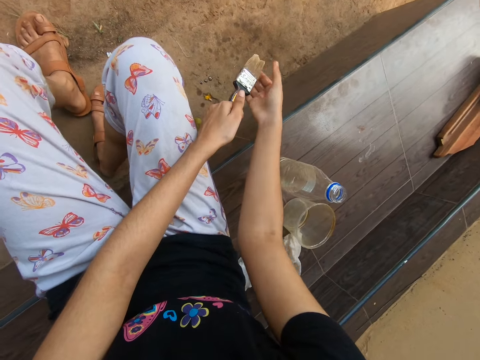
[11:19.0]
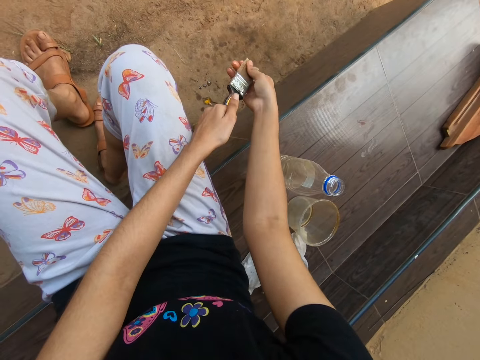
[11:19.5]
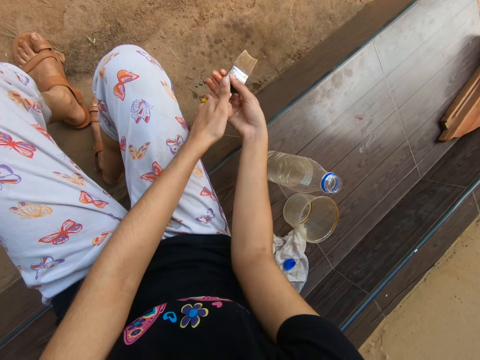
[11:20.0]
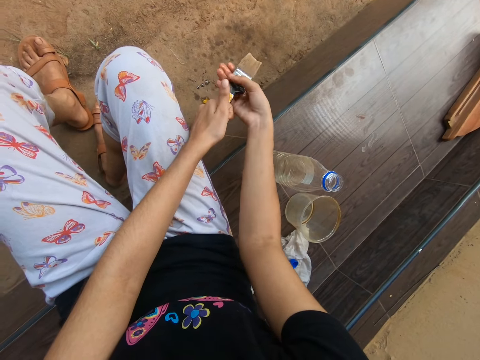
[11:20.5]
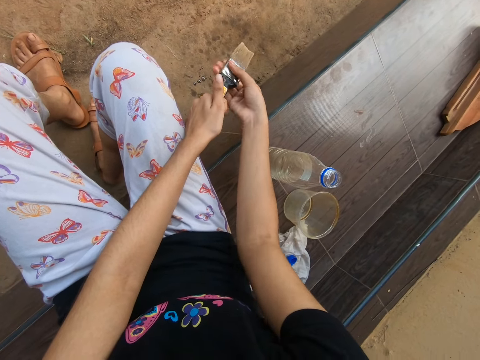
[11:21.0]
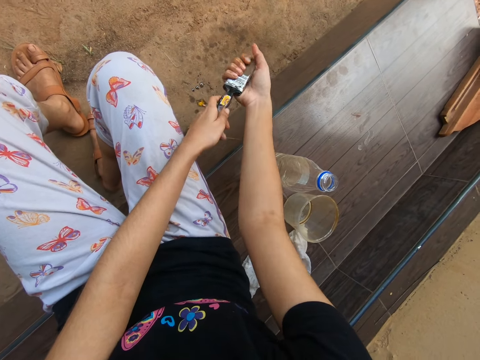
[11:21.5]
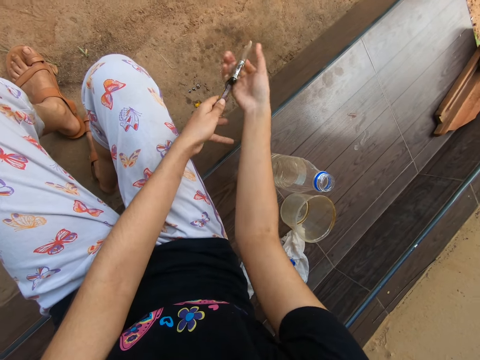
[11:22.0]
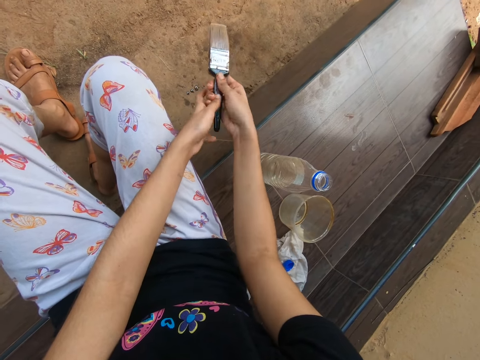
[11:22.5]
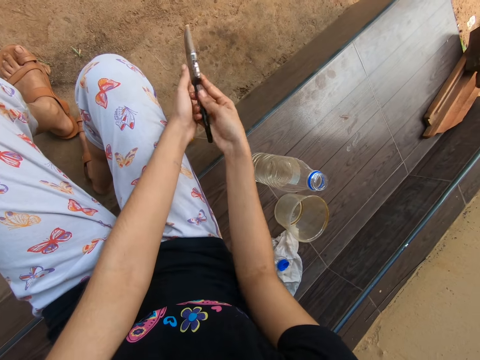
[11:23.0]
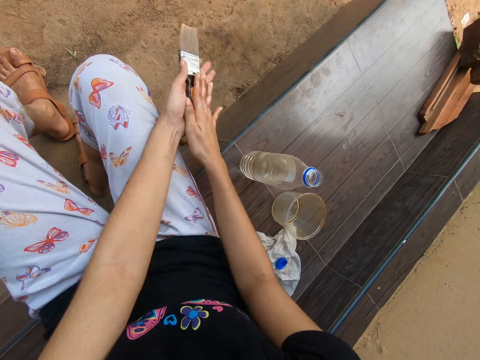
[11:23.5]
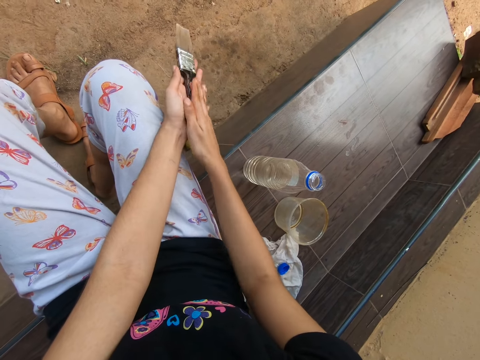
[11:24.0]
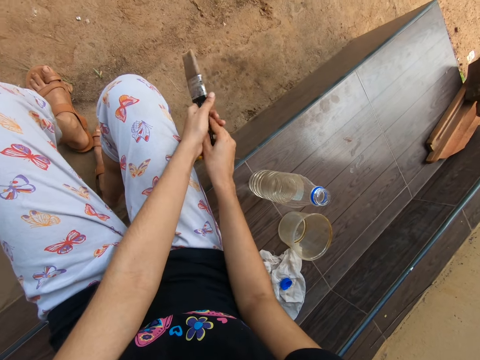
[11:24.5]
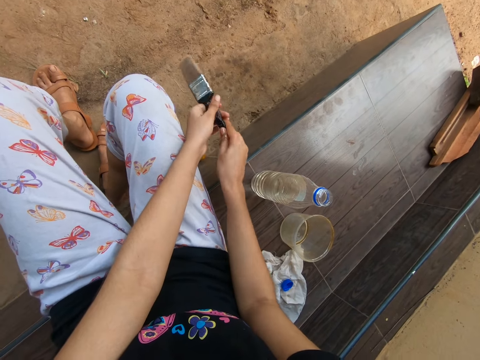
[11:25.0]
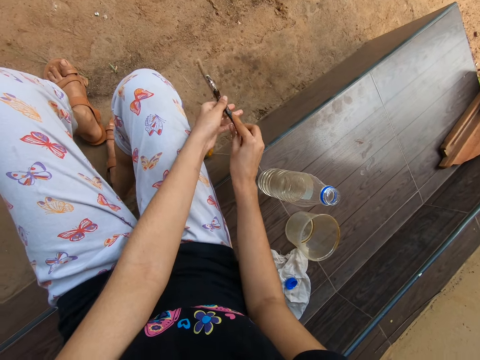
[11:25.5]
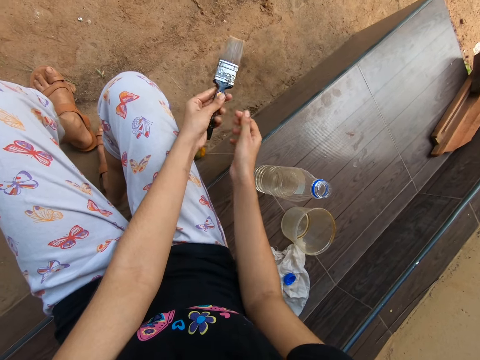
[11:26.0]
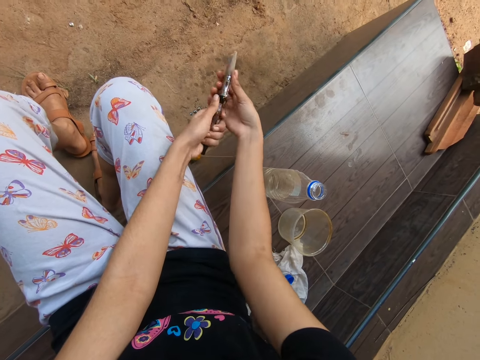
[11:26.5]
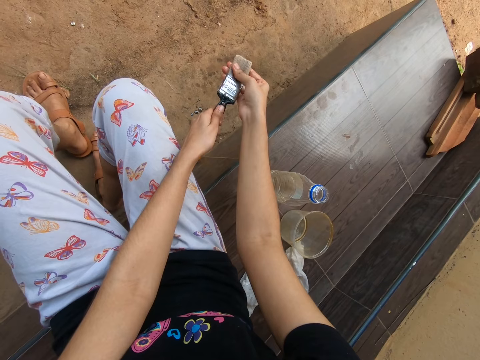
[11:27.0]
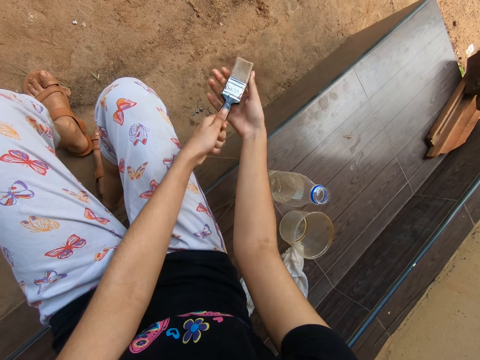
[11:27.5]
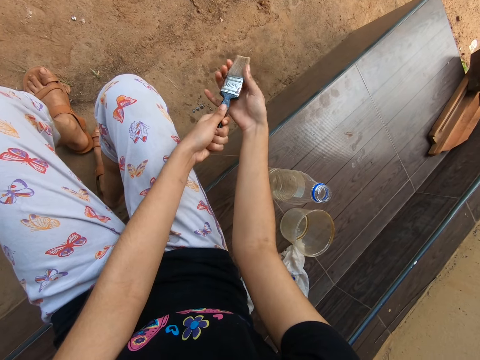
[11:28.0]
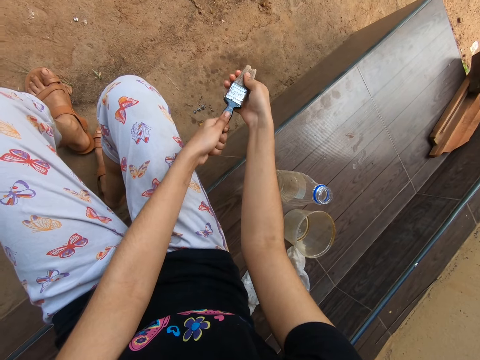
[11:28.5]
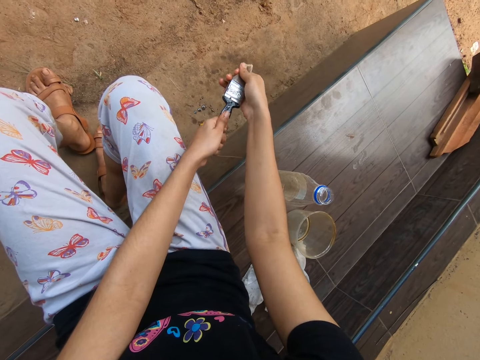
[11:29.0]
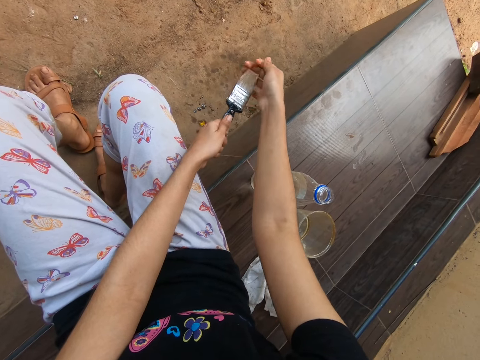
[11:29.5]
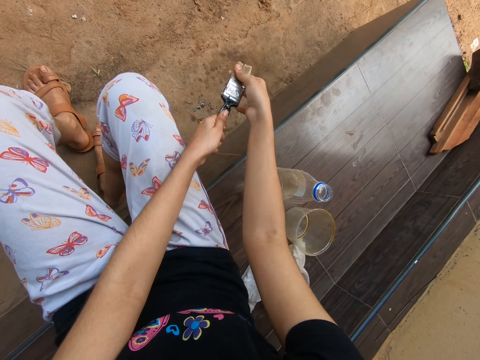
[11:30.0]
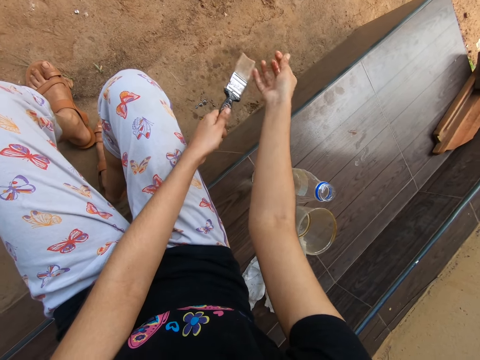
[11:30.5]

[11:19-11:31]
The camera wearer wipes a painting brush with both hands. He caresses the brush in his hands. He squeezes the brush in his left hand with his right hand.

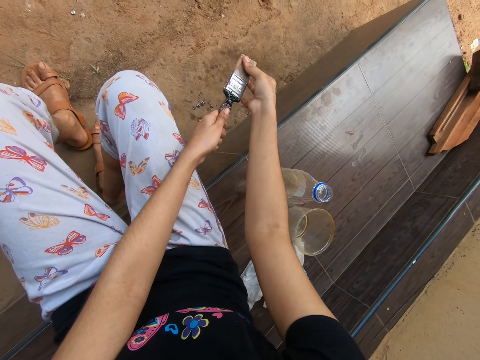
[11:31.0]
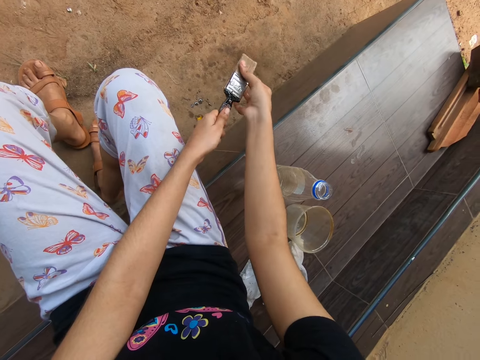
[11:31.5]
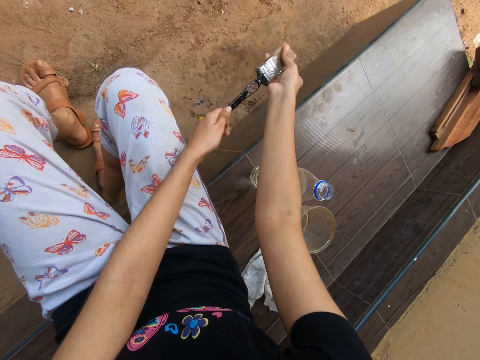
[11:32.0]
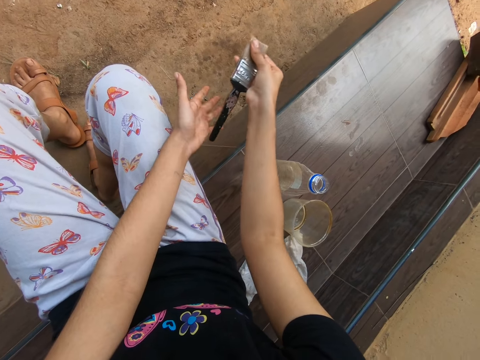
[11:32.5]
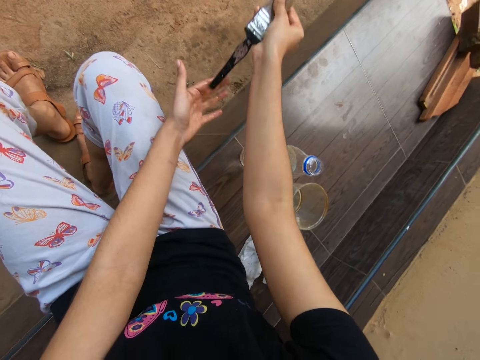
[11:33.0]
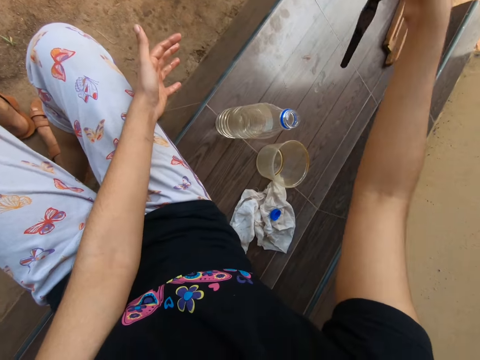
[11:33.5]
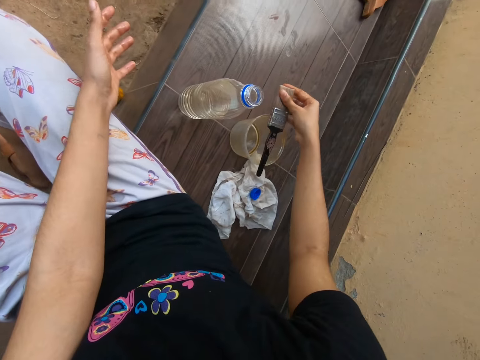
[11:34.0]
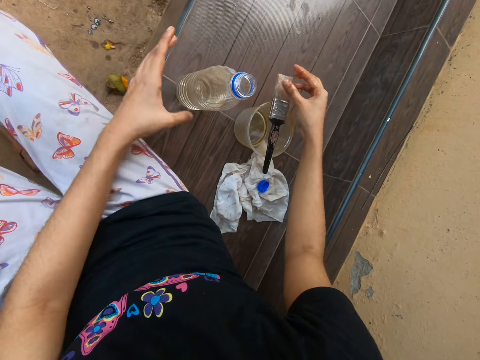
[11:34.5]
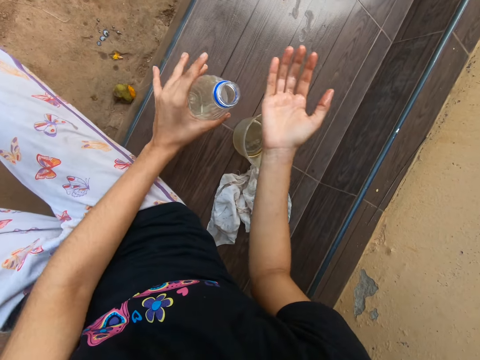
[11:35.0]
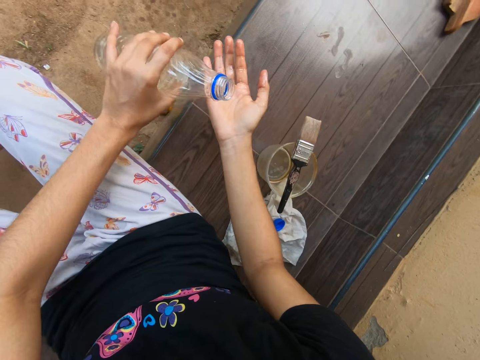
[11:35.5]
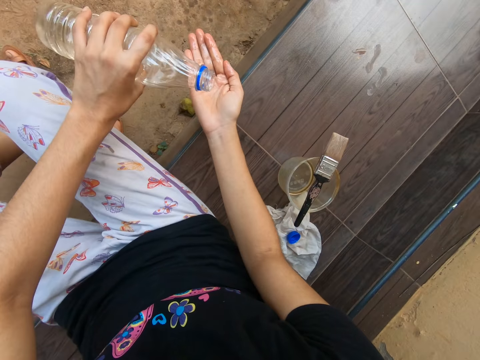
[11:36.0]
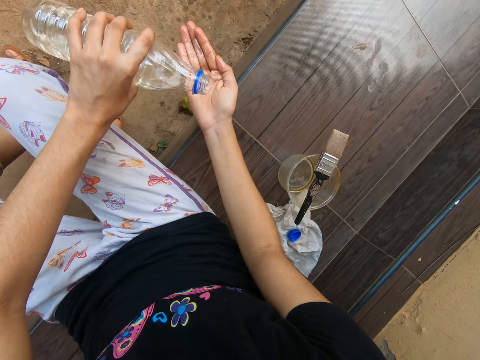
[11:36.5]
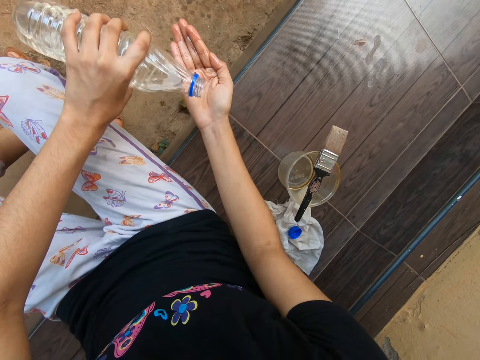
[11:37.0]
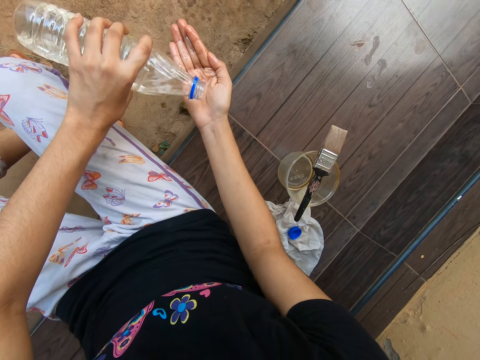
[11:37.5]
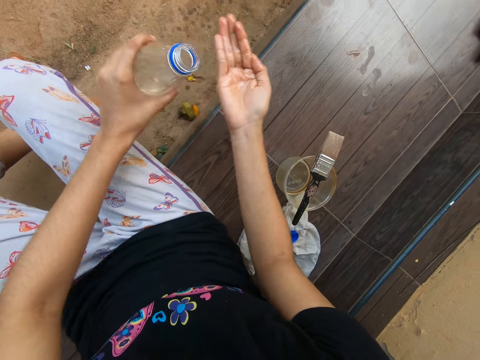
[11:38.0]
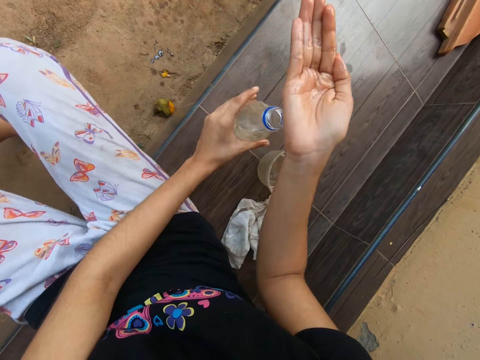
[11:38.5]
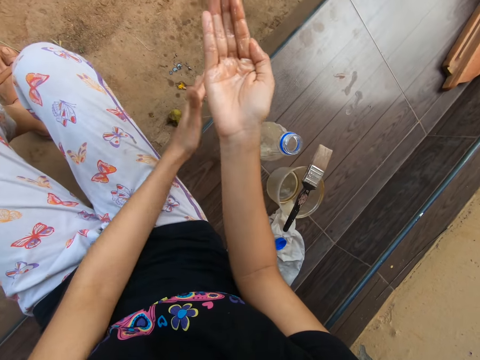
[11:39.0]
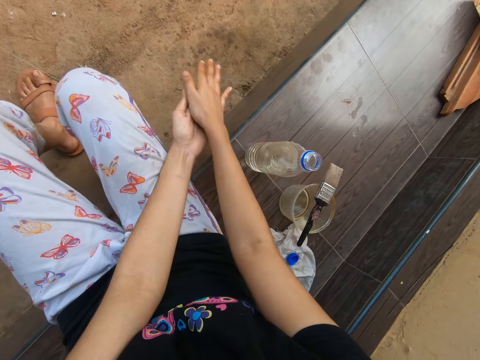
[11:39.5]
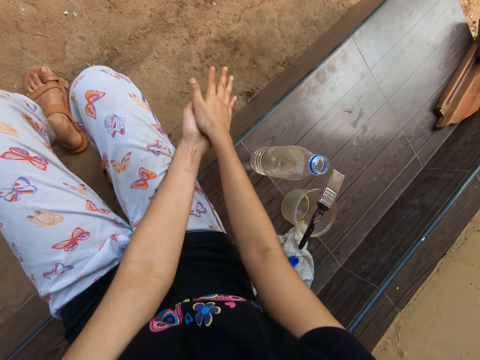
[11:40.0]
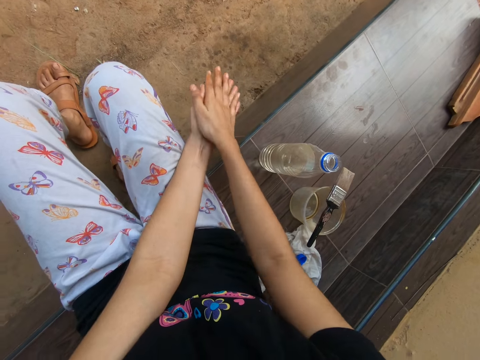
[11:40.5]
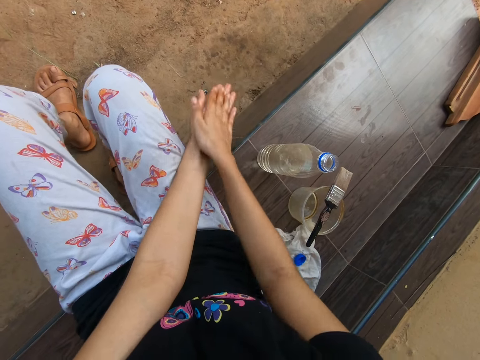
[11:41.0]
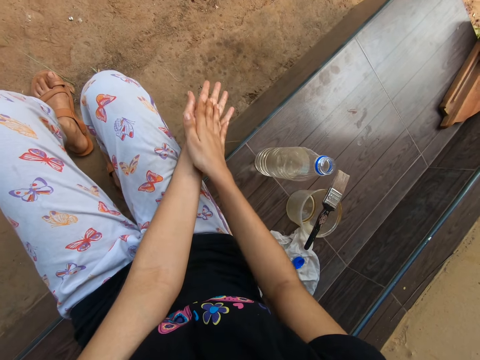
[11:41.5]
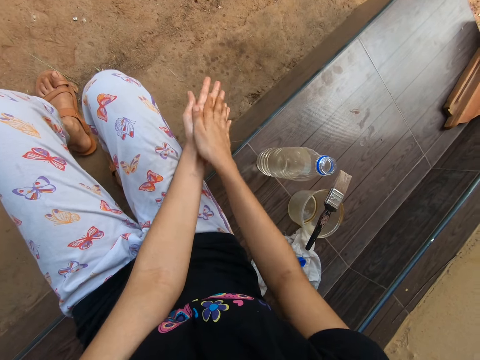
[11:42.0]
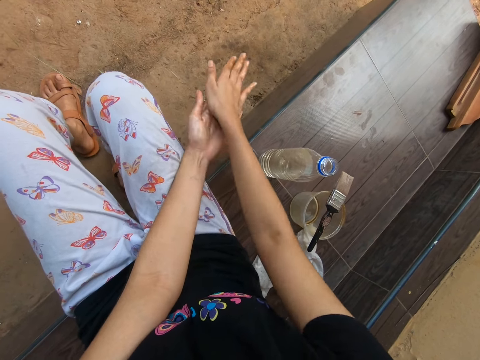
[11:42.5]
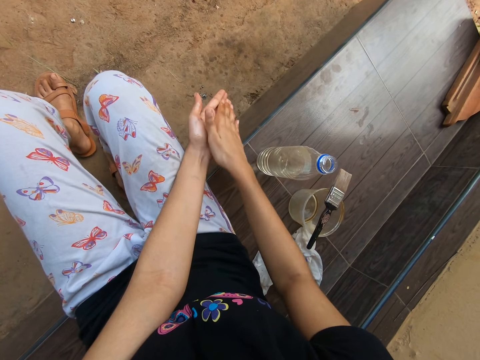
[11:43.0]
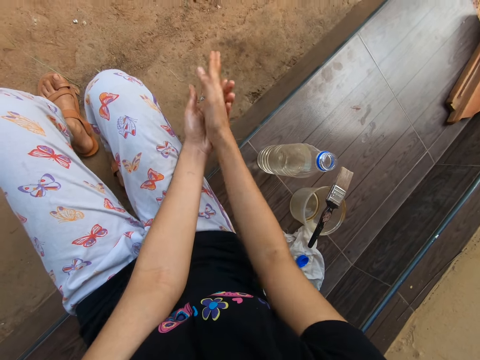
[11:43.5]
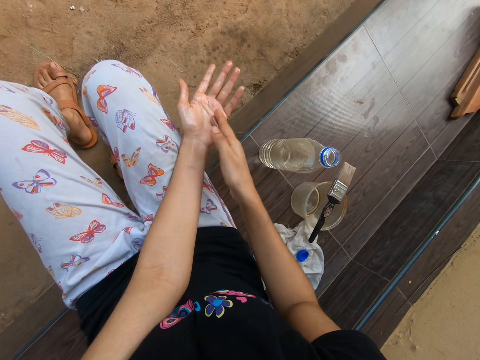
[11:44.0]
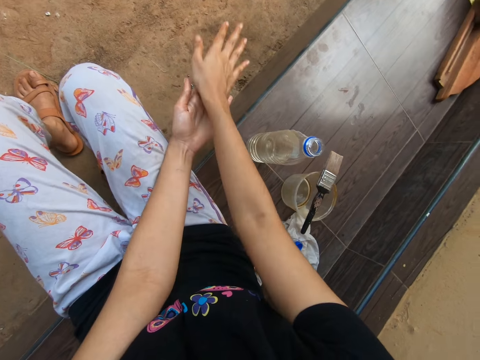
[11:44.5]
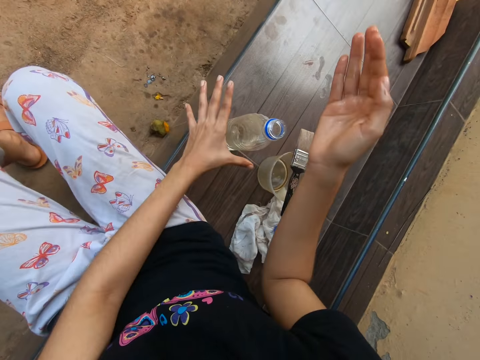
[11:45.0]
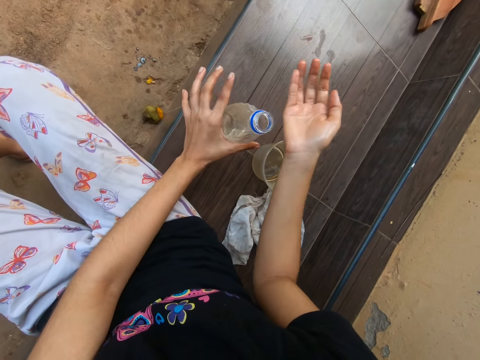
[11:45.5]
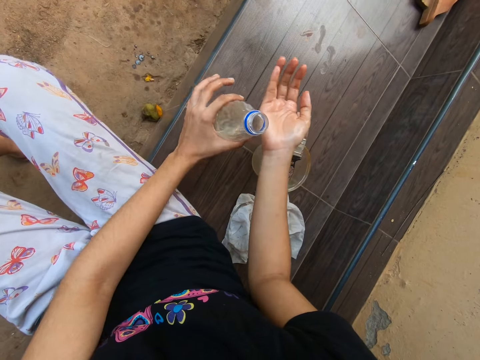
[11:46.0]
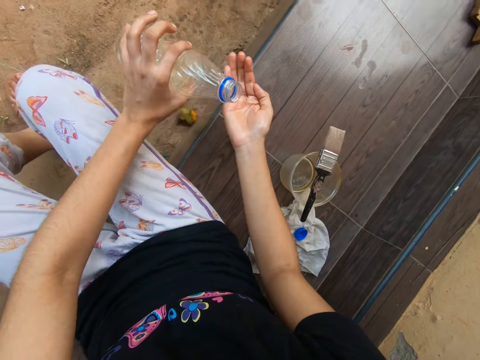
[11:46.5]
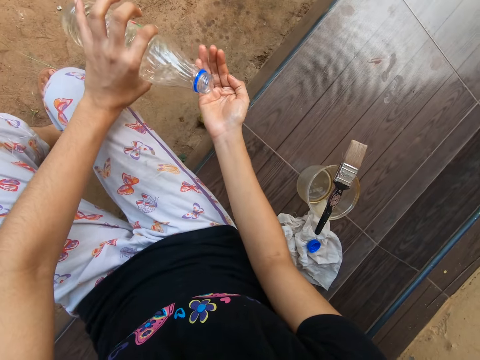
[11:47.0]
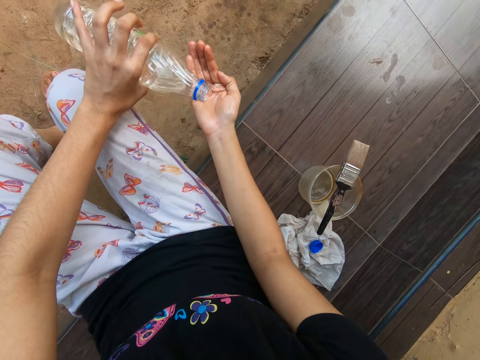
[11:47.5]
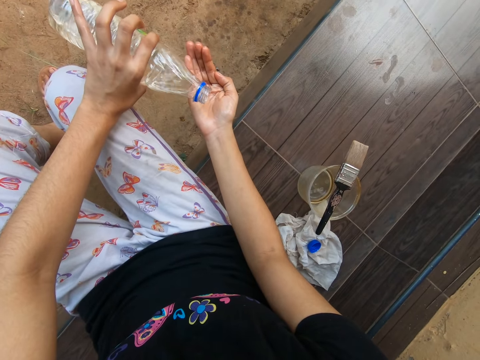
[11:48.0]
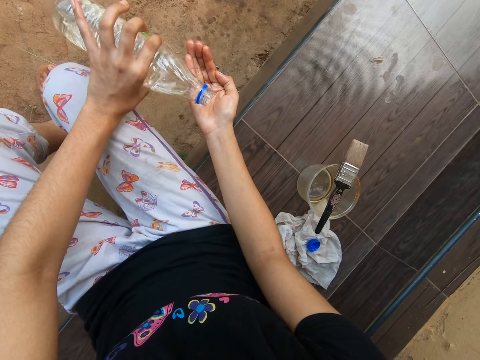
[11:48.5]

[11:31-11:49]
The camera wearer removes the brush from his left hand with his right hand. He drops the brush in his right hand on the cup on the bench. He picks the bottle from the bench with his left hand. He pours water or paint thinner from the bottle in his left hand on his right hand. He drops the bottle in his left hand on the bench. He rubs his hands together. He cleans his hands with the paint thinner. He picks the bottle from the bench with his left hand. He pours the paint thinner on his hands.
